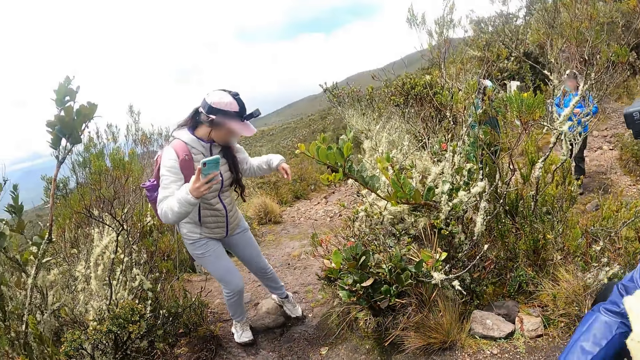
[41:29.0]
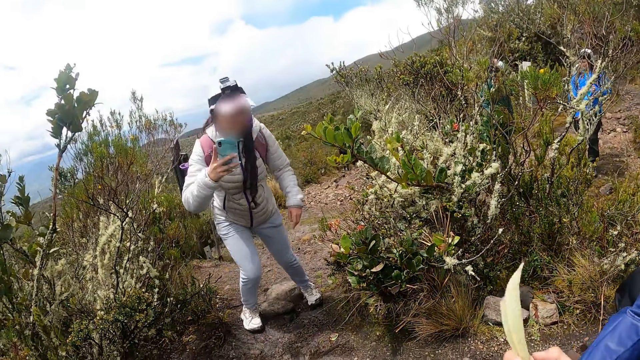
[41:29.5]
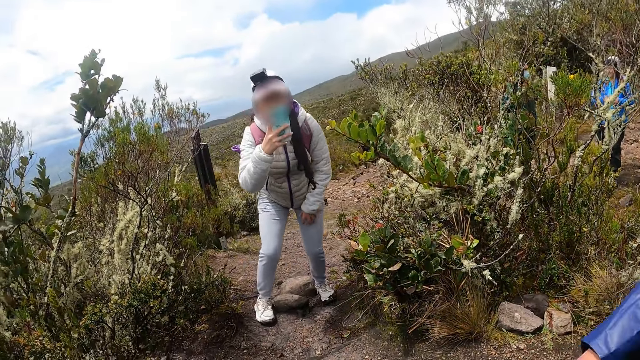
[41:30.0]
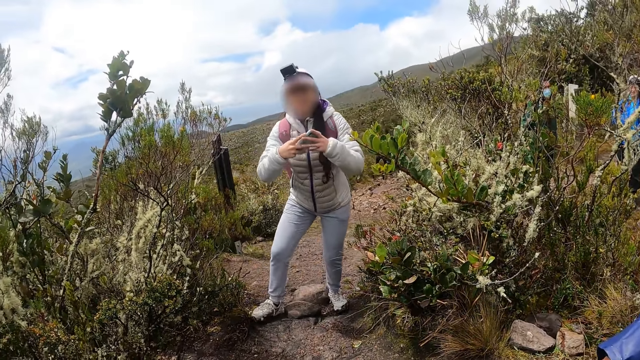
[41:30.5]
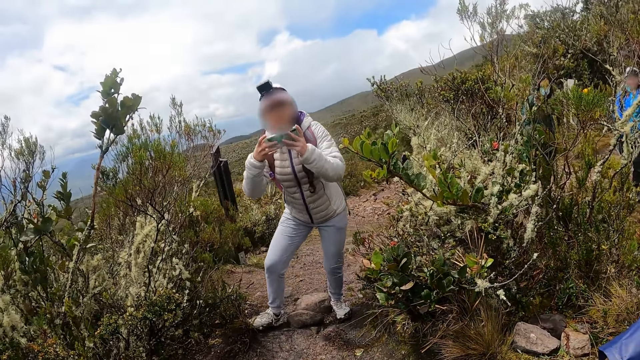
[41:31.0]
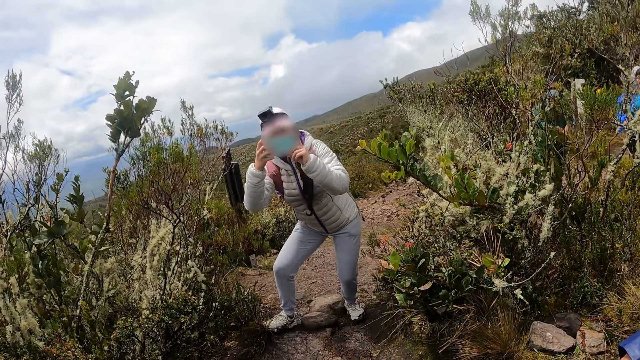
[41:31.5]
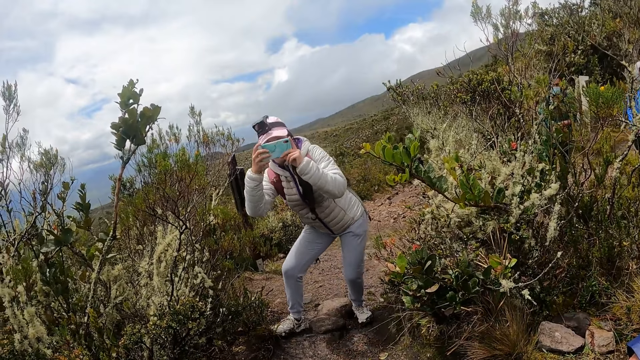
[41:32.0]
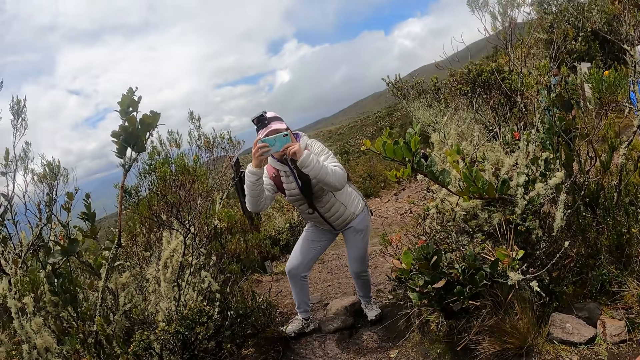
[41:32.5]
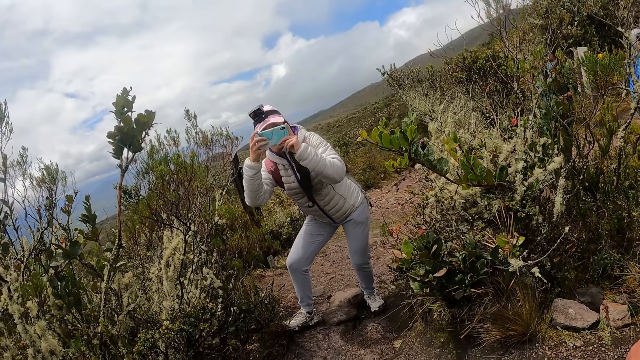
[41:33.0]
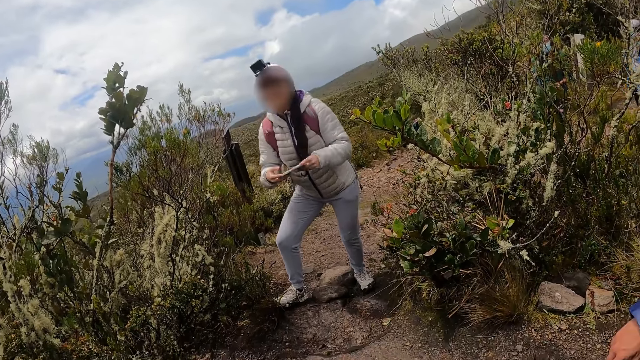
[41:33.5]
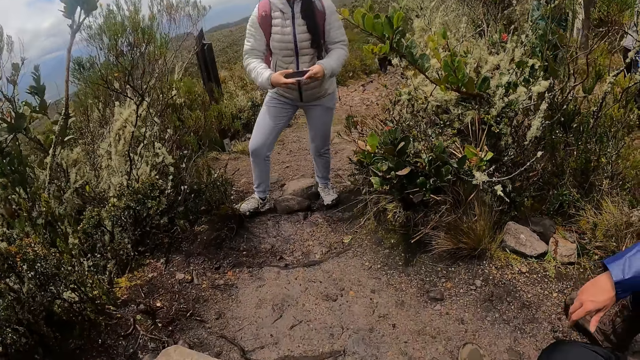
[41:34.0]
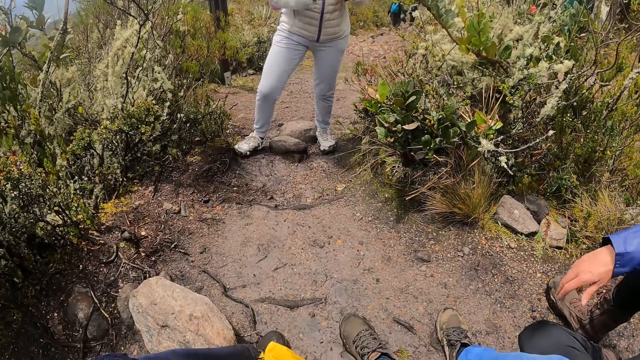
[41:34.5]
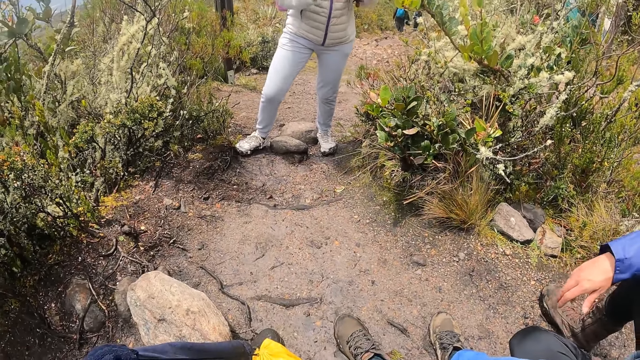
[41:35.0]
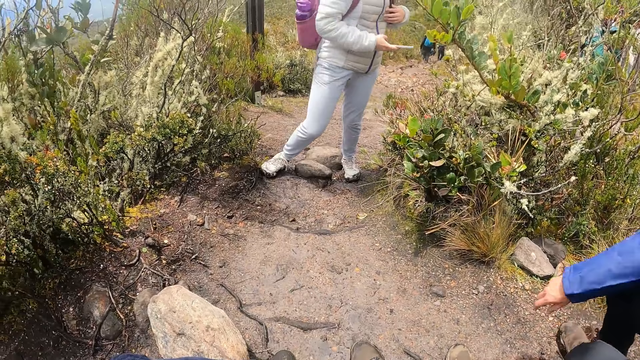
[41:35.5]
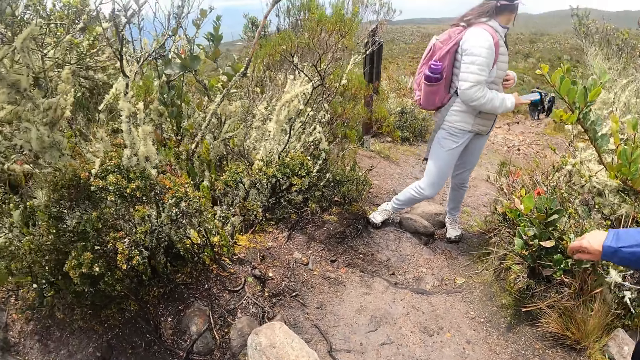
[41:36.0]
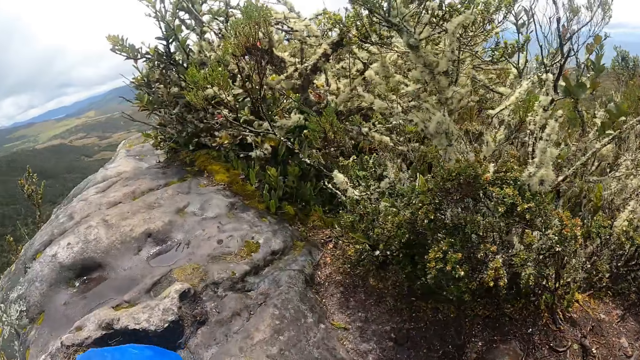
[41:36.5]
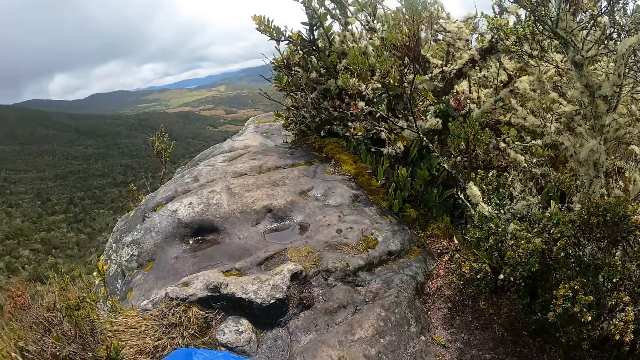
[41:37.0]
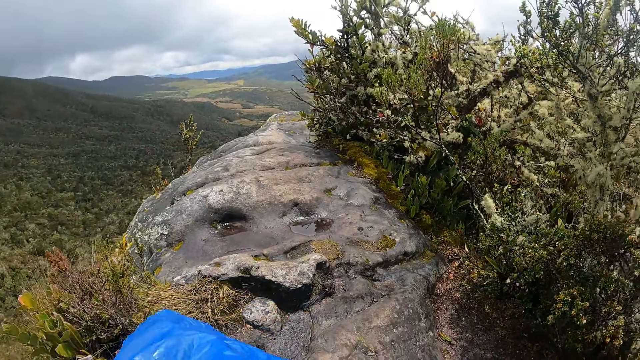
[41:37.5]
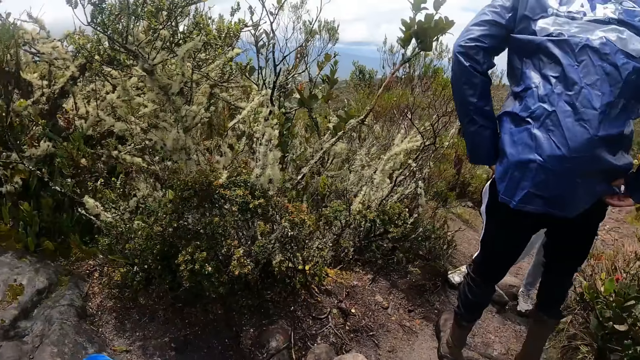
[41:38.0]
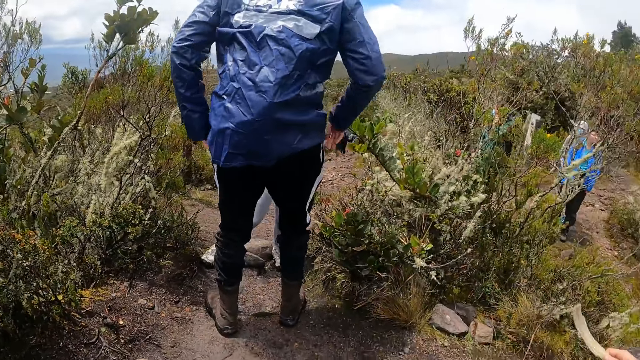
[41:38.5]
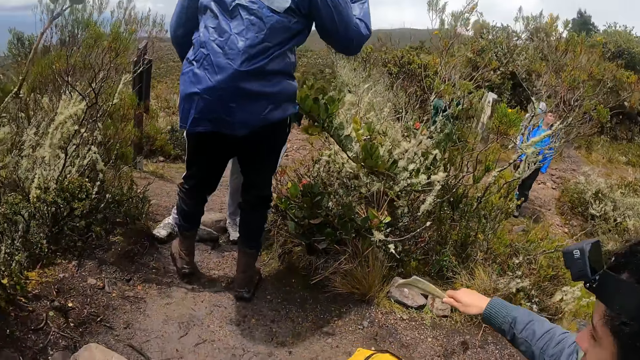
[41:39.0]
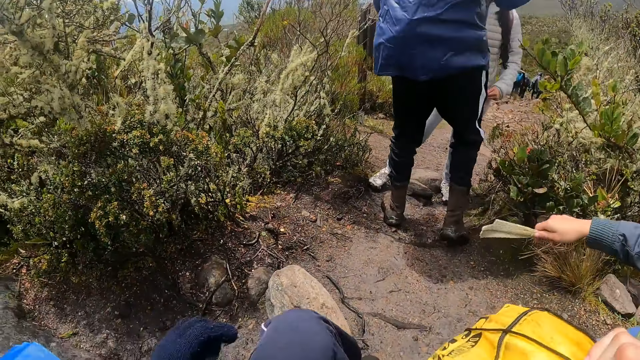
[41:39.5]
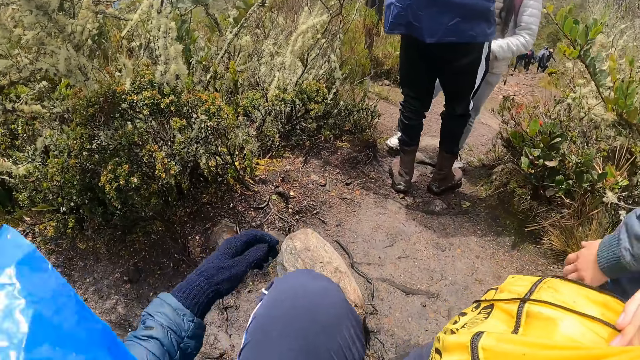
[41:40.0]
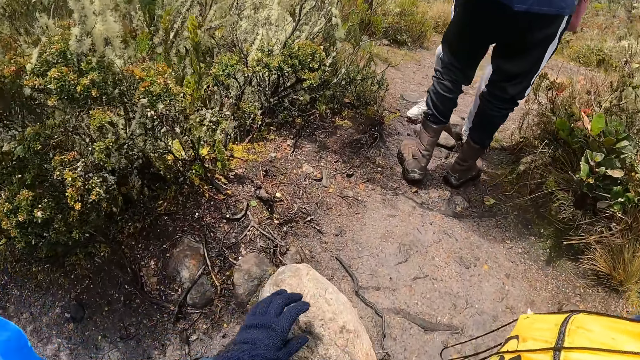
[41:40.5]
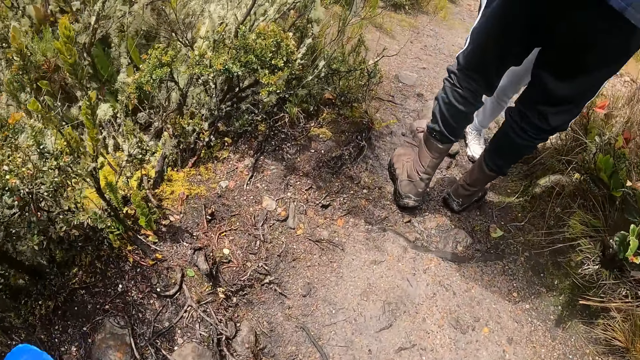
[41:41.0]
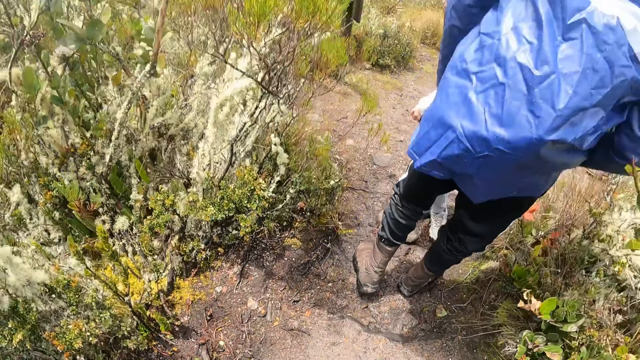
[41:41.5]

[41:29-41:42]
The woman steps backwards. The woman records with the phone. The camera wearer drops the right hand and looks around. A man sways his right hand. The camera wearer looks around.

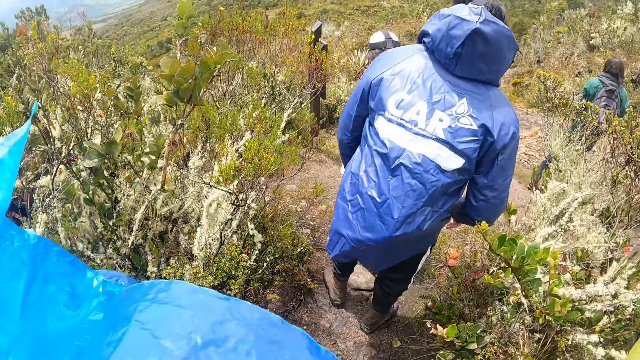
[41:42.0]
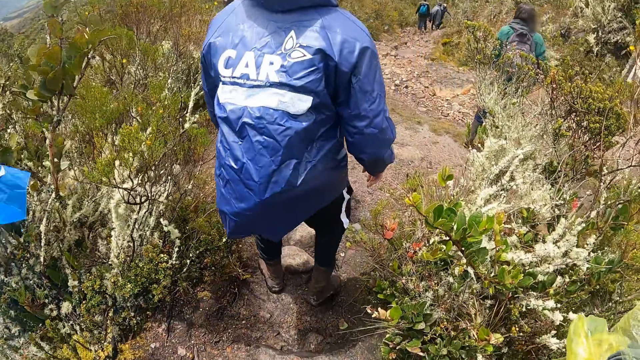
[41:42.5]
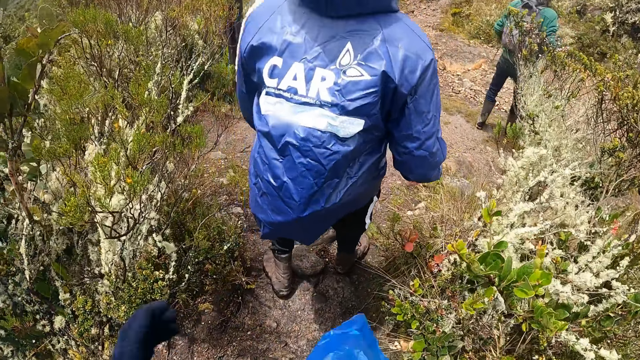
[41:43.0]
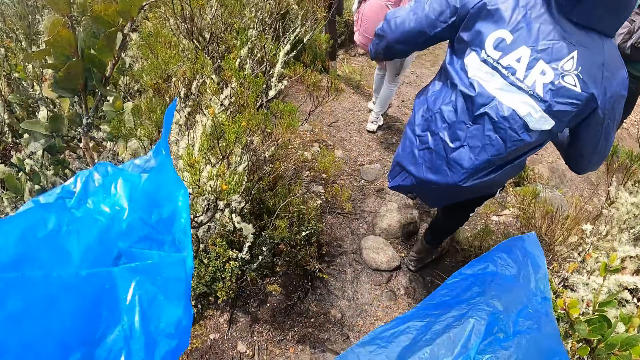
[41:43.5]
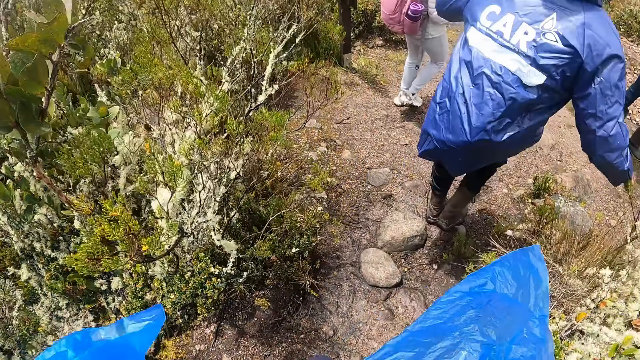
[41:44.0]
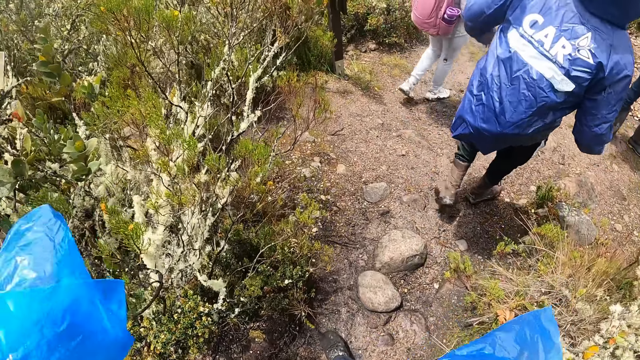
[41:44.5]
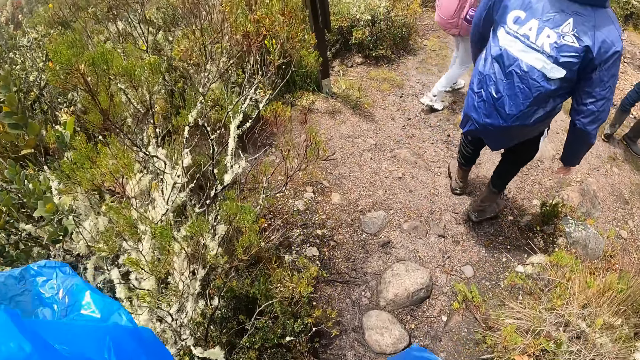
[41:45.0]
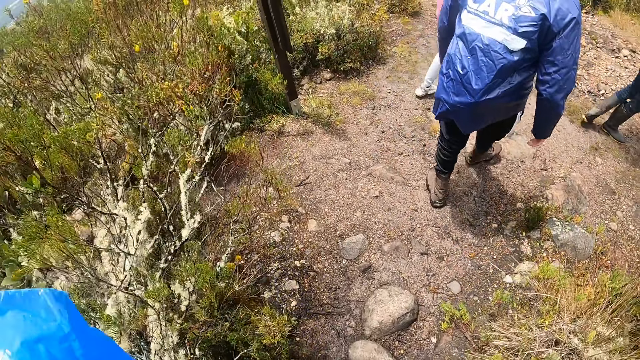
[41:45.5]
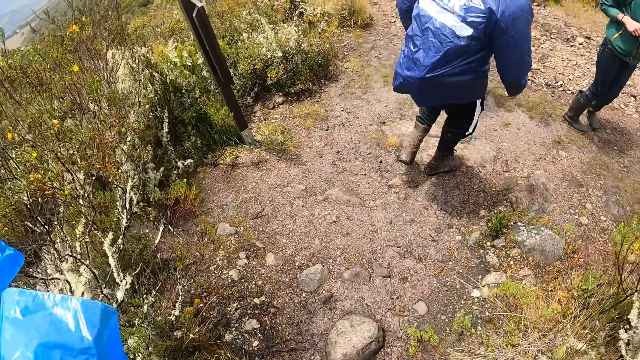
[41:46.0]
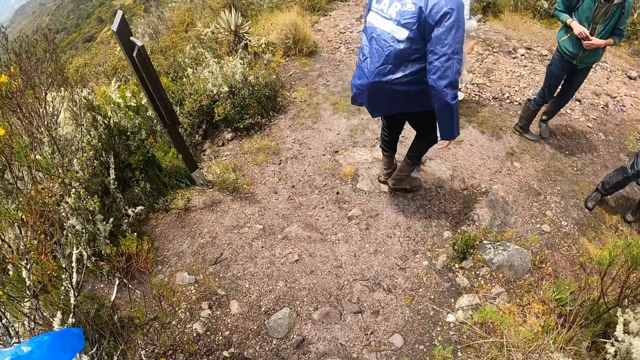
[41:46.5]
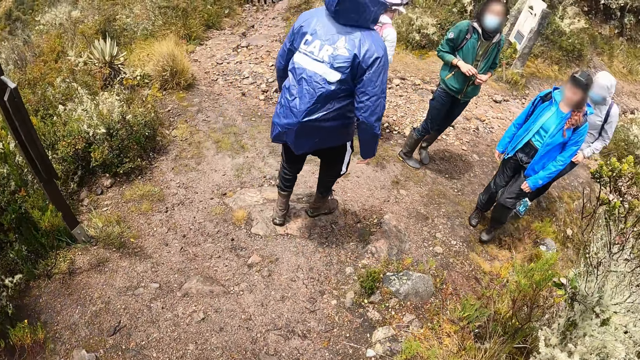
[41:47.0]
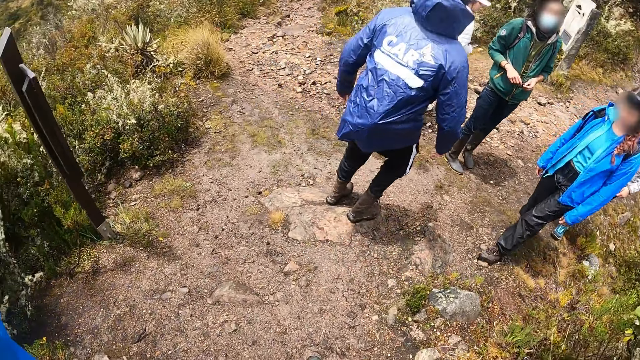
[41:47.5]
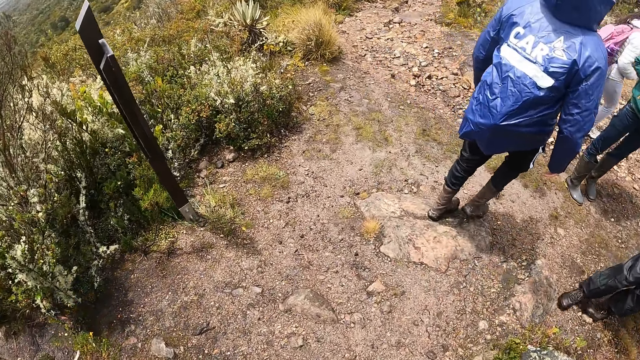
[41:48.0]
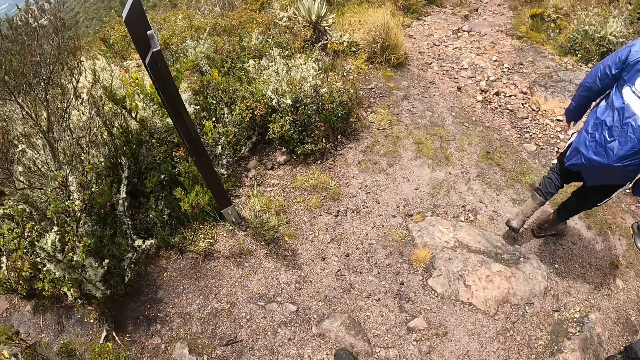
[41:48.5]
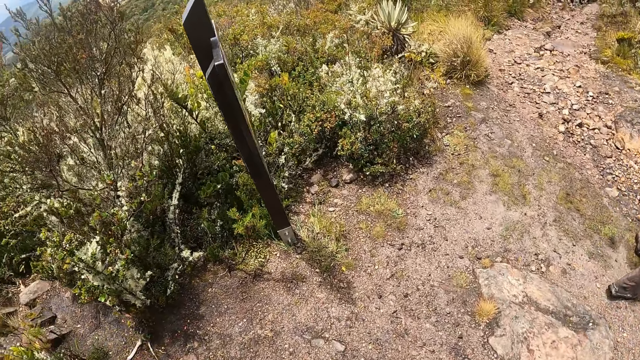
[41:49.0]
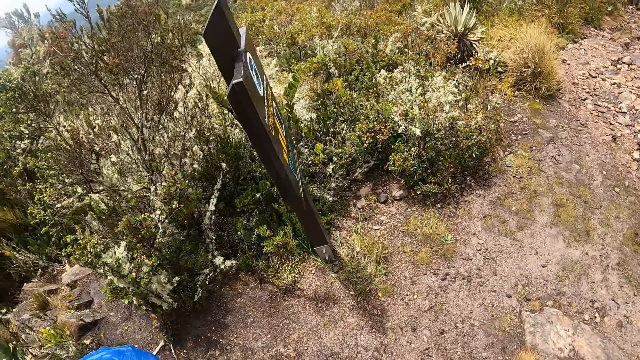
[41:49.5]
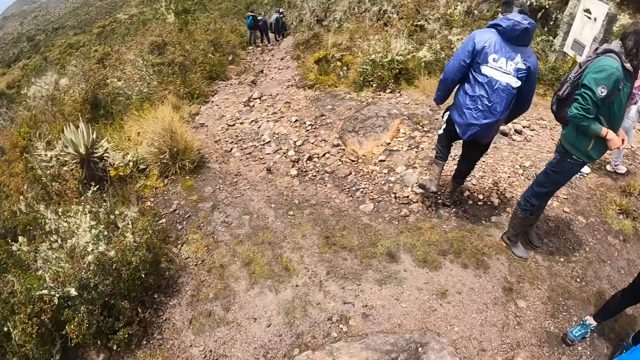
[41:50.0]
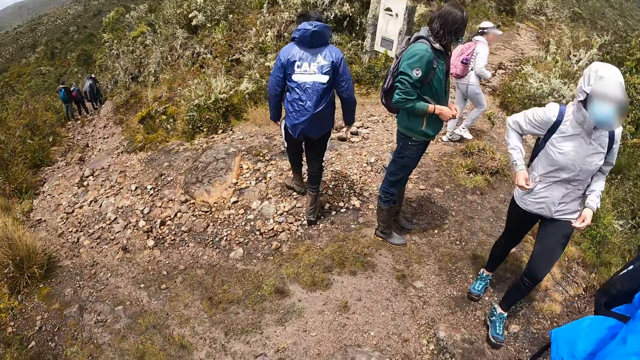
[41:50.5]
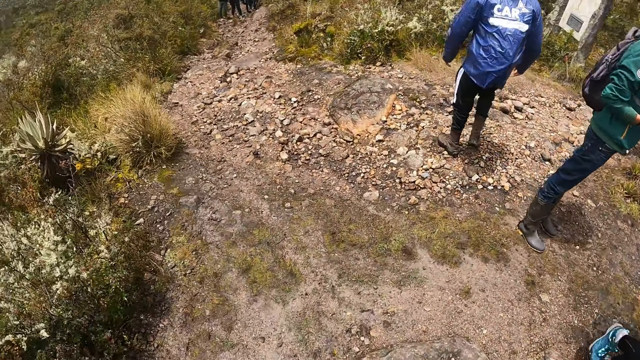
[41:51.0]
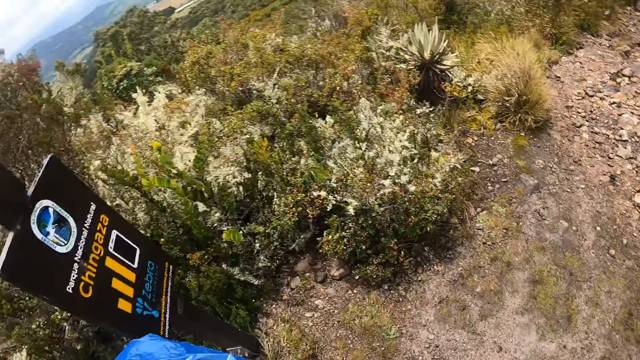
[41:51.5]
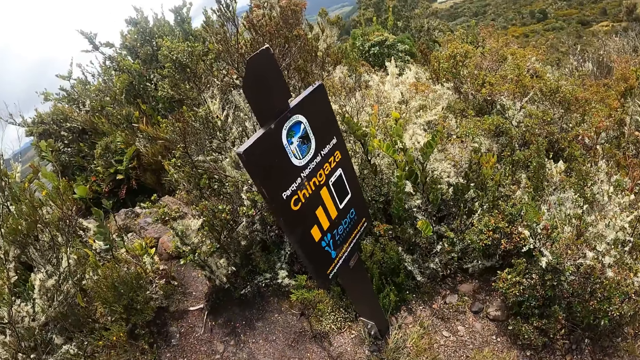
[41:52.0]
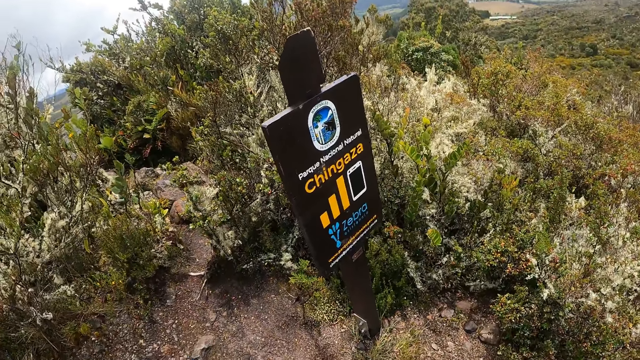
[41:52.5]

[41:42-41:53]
The camera wearer walks around. They look around.
